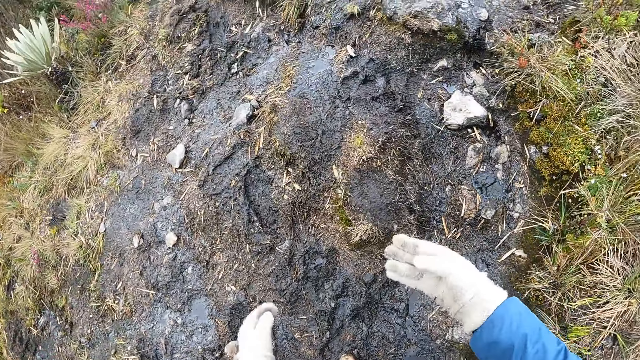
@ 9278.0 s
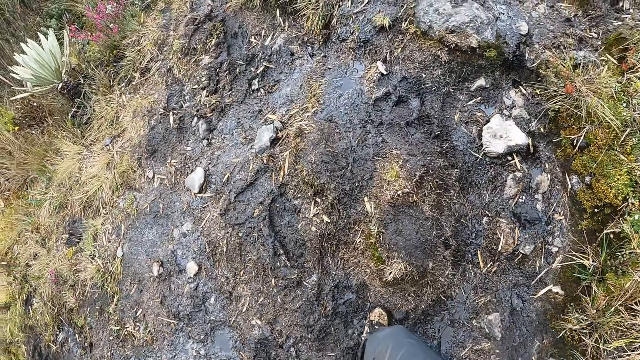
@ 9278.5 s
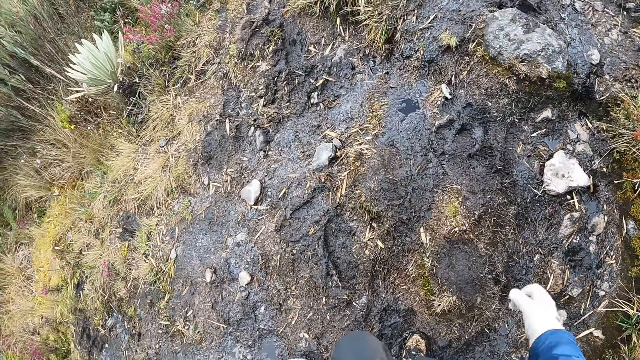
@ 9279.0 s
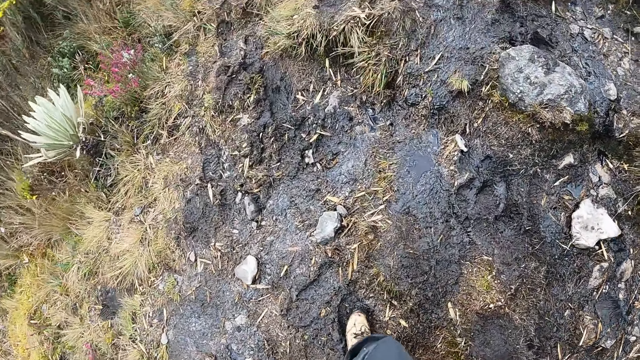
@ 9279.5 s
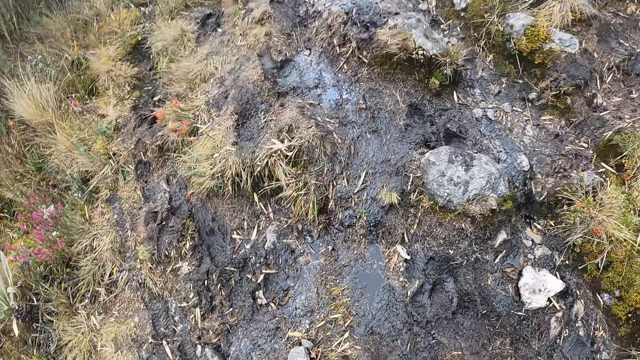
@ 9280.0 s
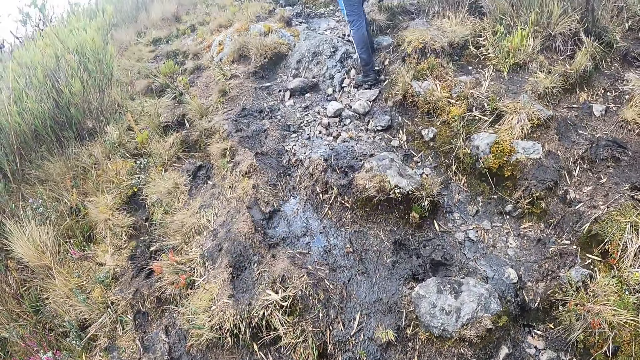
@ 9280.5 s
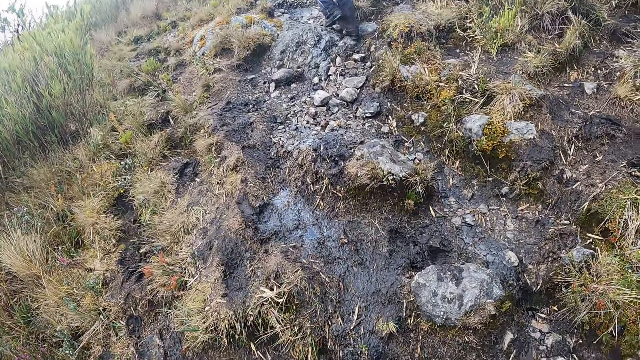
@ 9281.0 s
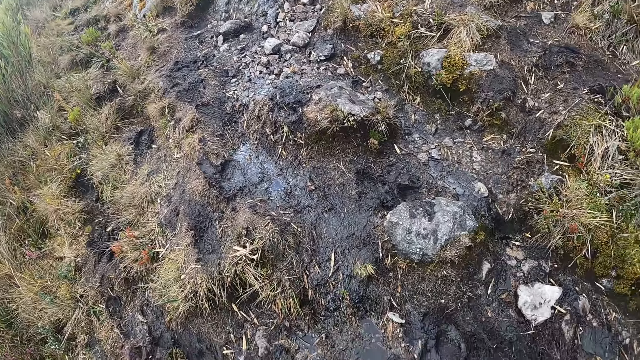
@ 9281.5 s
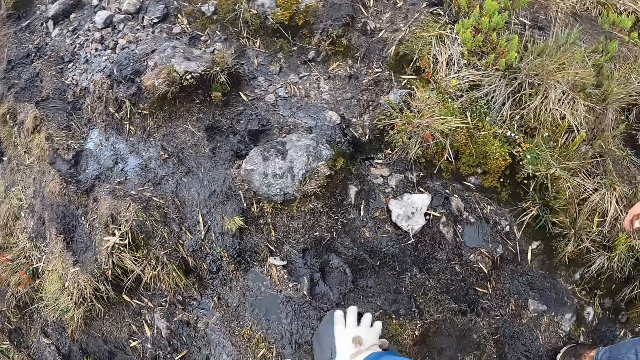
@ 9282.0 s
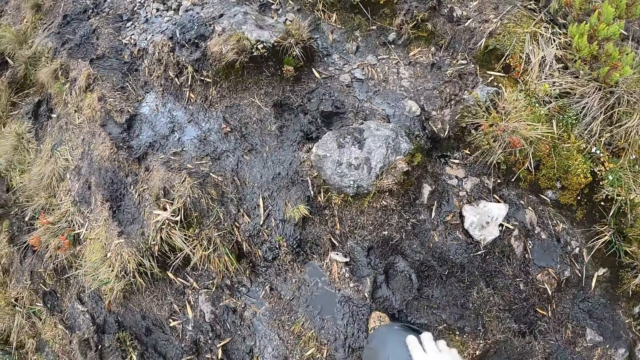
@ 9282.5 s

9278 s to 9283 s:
The camera wearer looks at the hand.

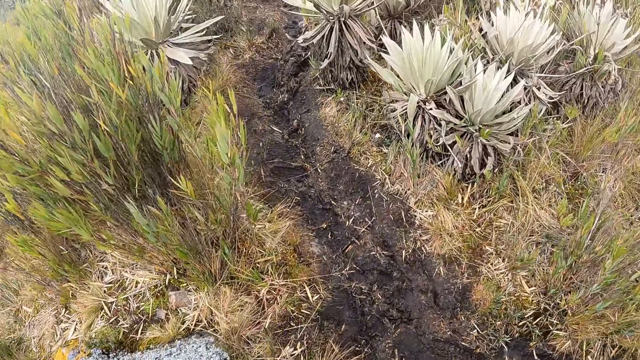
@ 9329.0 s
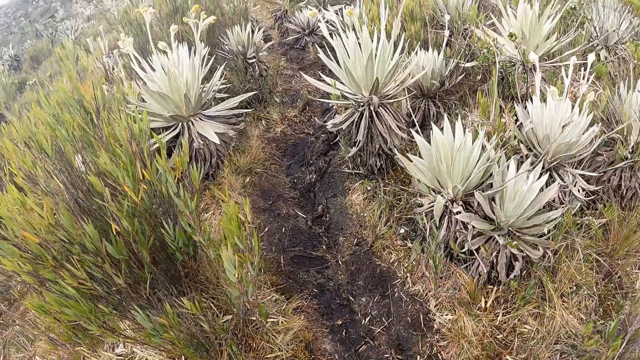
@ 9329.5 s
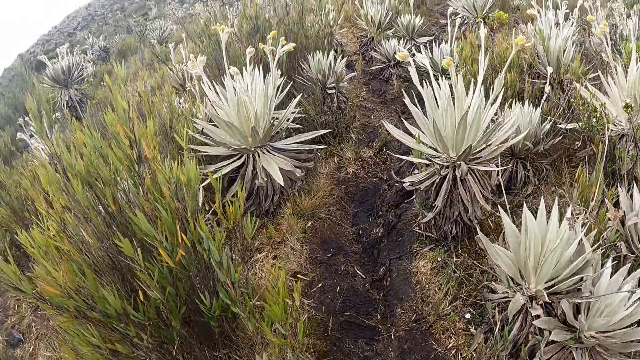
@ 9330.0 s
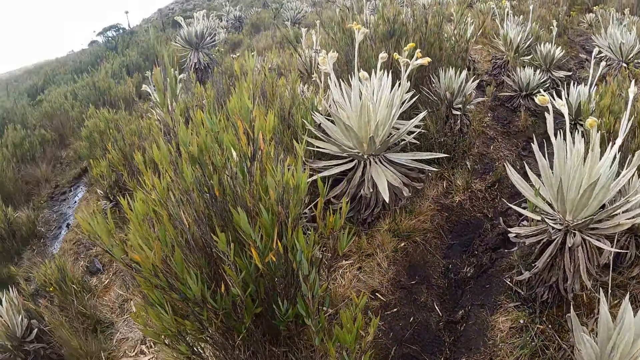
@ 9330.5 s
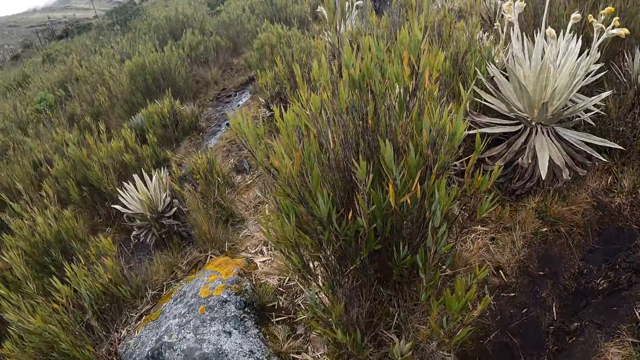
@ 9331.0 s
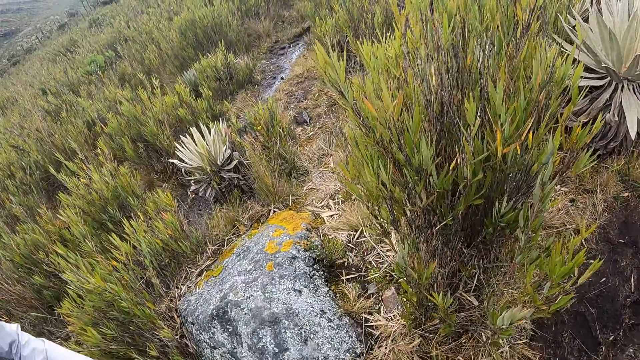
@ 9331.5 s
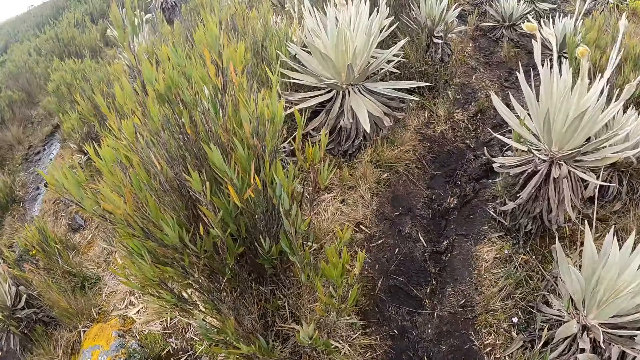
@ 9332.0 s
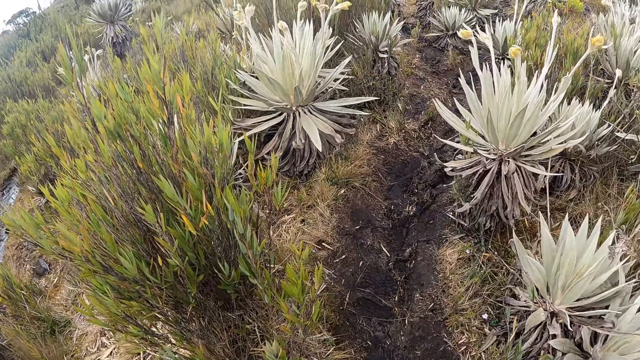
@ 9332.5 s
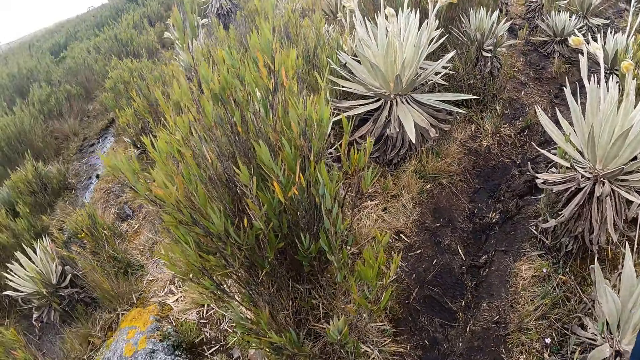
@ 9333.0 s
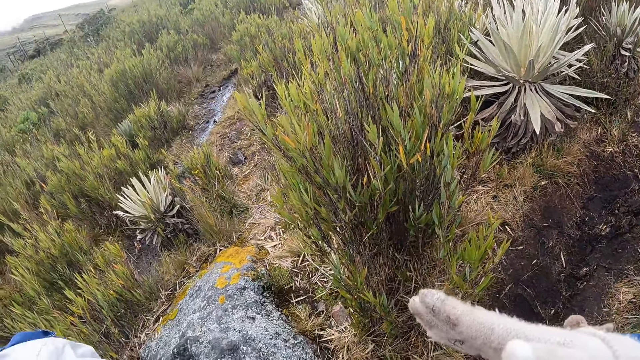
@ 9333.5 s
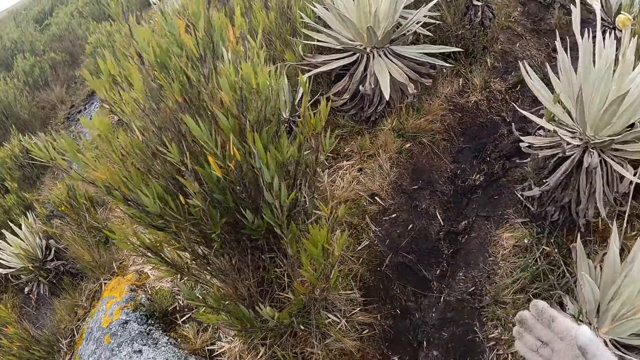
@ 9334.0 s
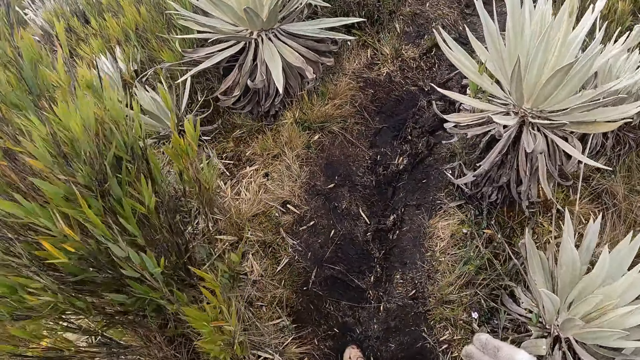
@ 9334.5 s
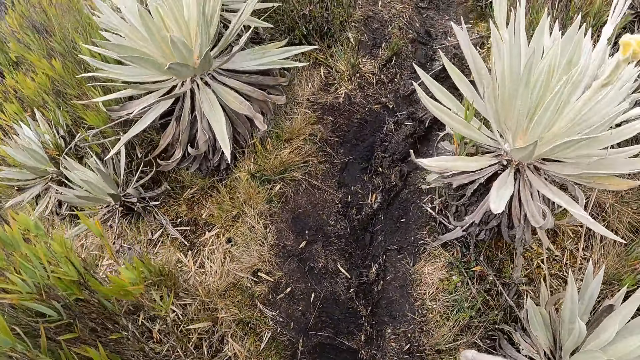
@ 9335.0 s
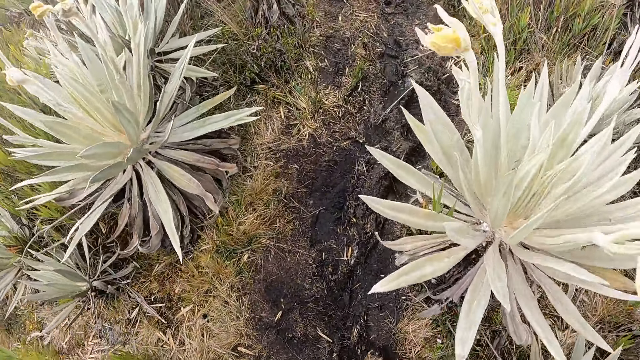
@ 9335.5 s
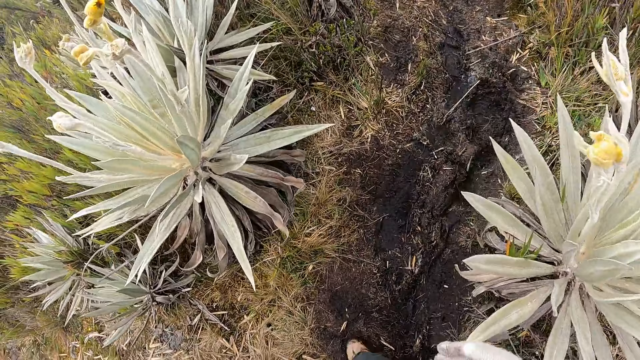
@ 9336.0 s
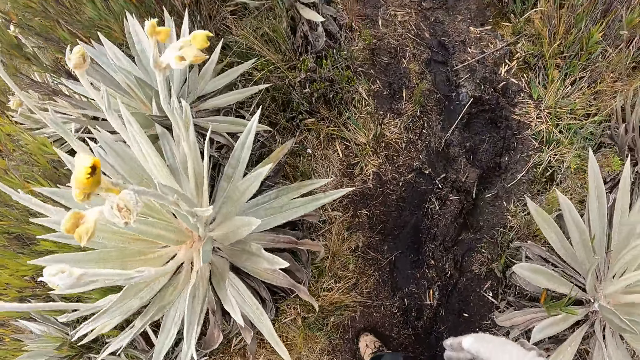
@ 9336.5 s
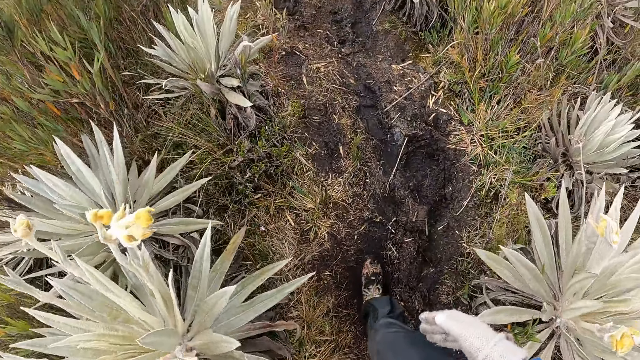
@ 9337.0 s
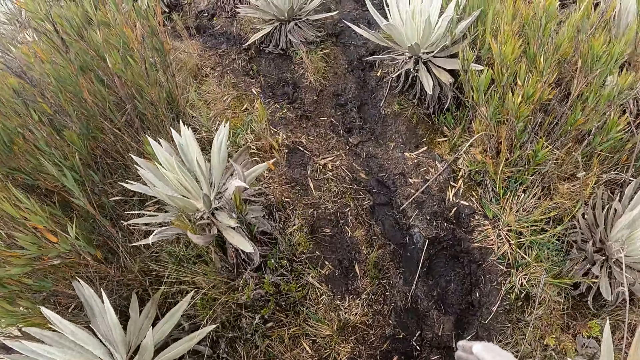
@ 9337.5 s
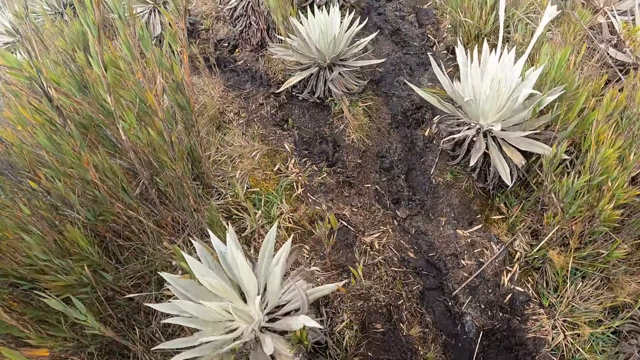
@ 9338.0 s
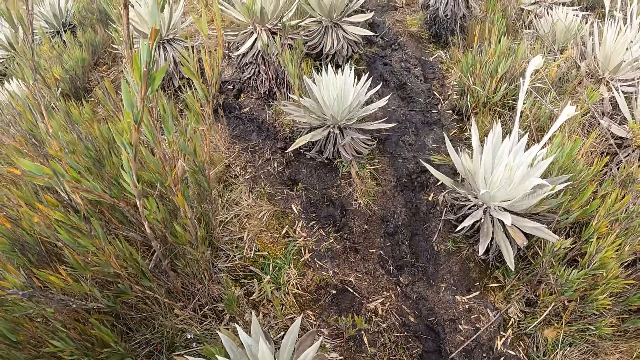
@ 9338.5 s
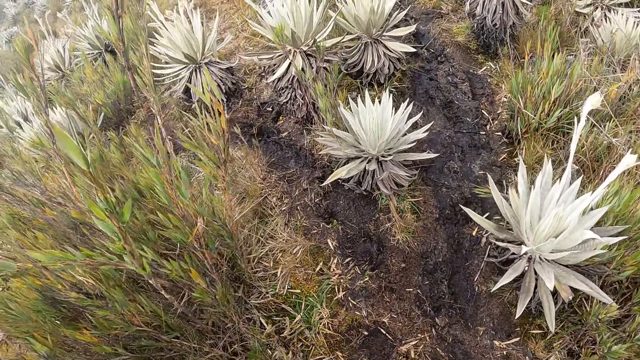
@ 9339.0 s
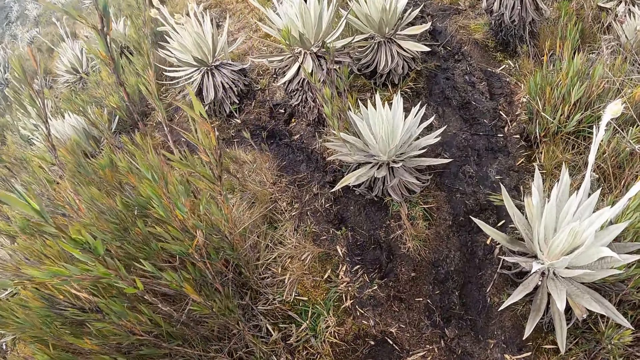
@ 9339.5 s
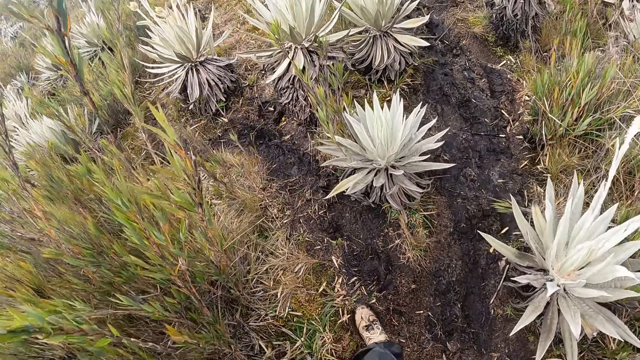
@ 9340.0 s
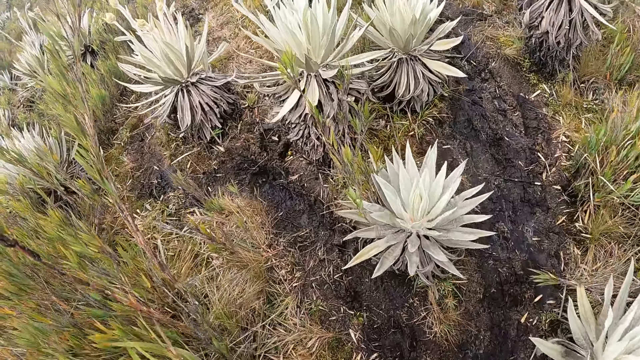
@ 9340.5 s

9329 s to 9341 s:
The camera wearer scans through the environment. She gesticulates with her right hand. She speaks with gestures. She hikes in the mountains with a group of people.

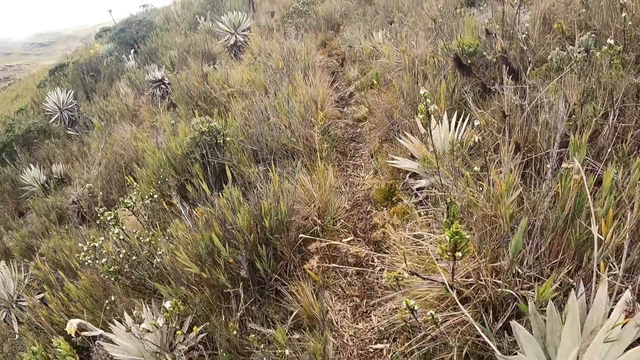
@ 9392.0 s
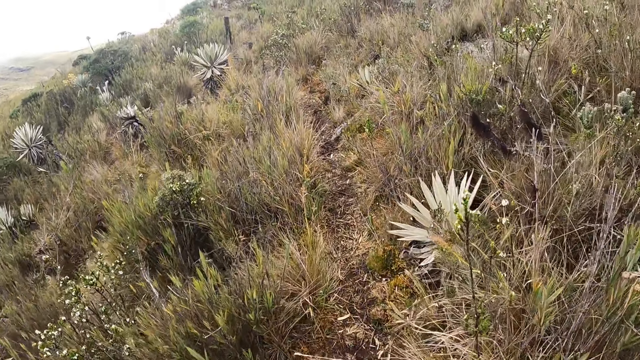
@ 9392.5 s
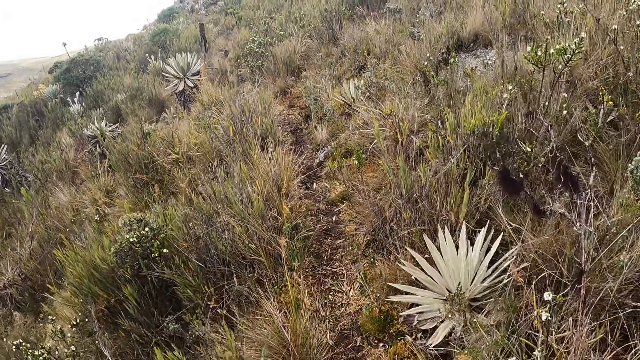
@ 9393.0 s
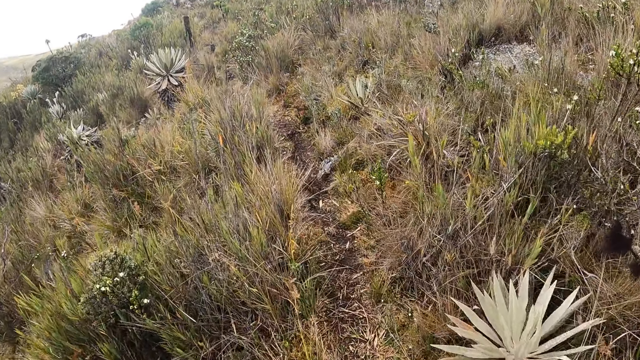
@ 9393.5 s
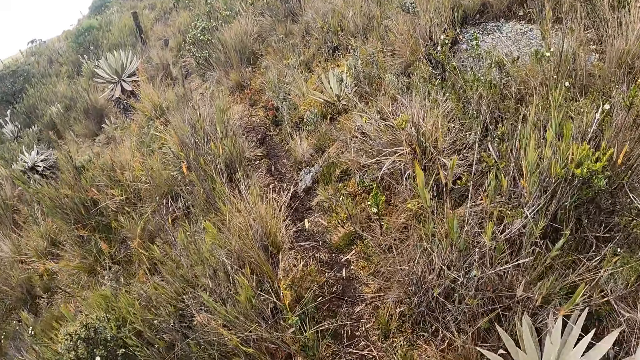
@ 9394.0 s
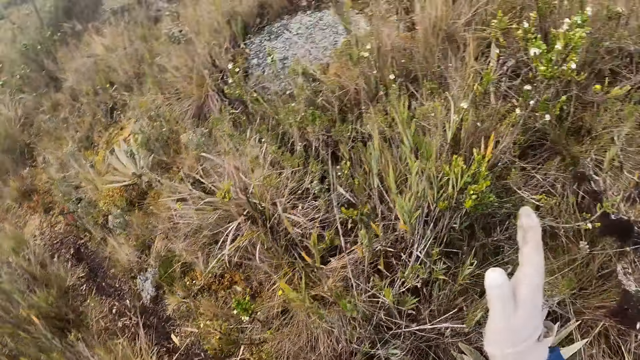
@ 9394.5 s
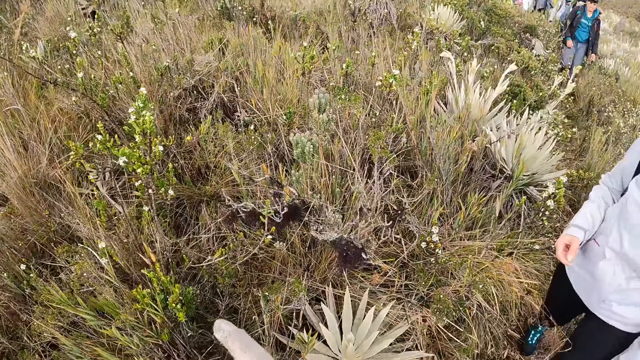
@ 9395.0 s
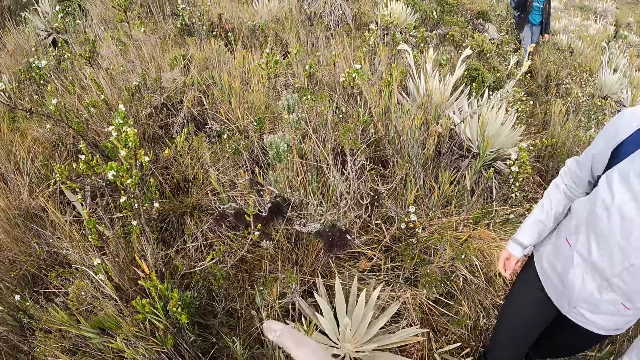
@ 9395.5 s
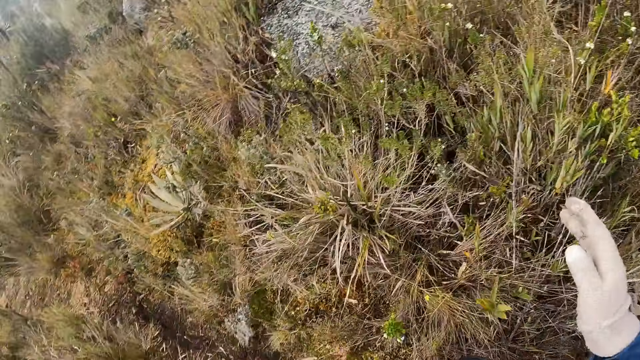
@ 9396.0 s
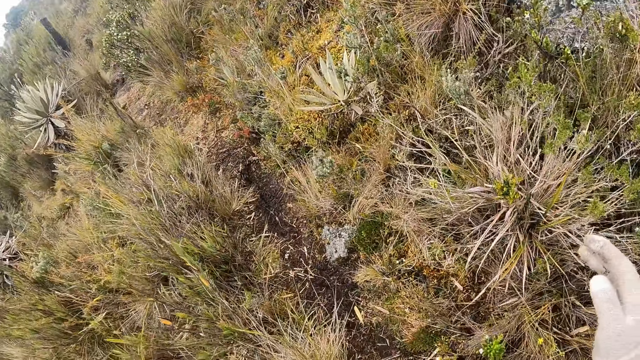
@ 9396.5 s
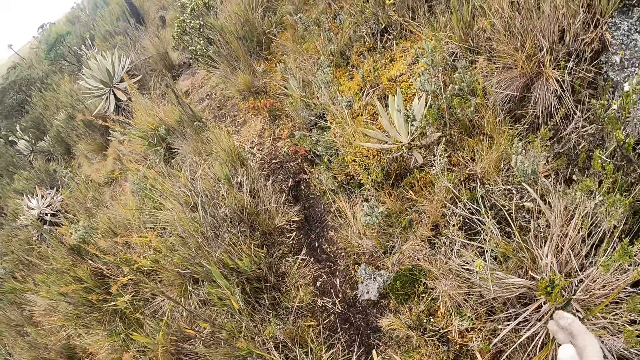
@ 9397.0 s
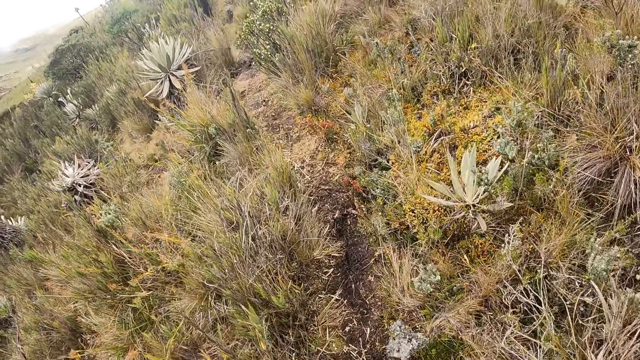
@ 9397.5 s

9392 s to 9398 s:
The camera wearer speaks with gestures.
